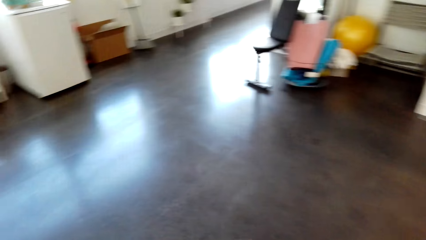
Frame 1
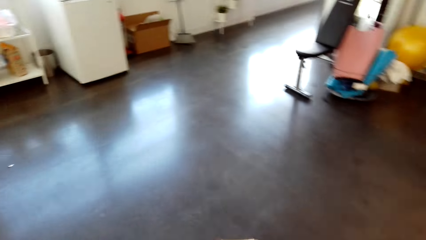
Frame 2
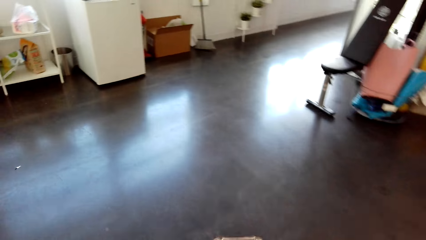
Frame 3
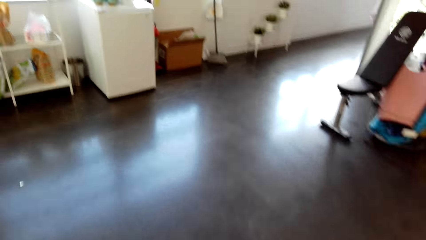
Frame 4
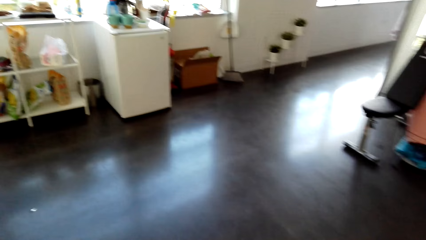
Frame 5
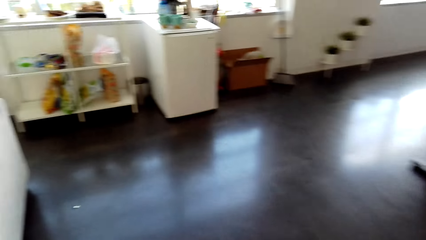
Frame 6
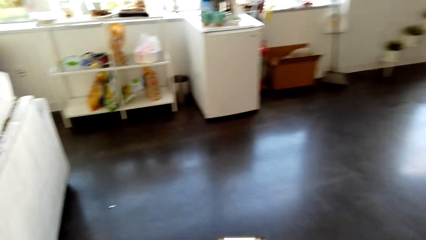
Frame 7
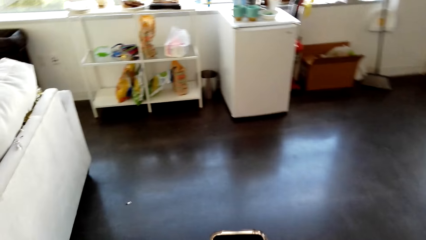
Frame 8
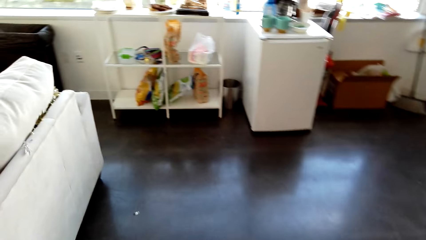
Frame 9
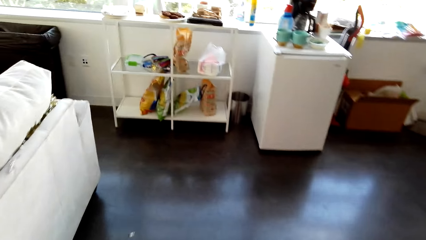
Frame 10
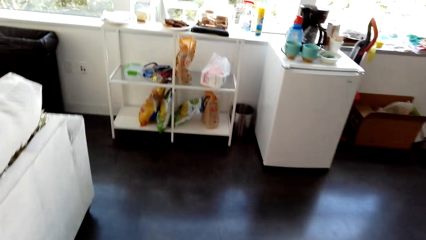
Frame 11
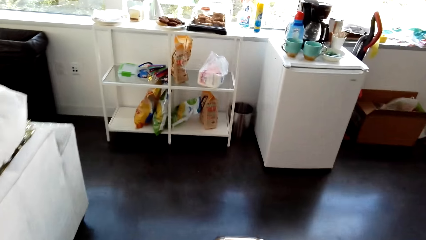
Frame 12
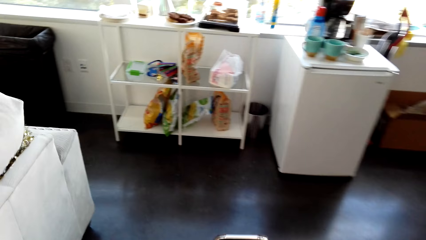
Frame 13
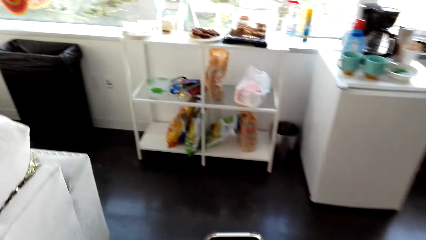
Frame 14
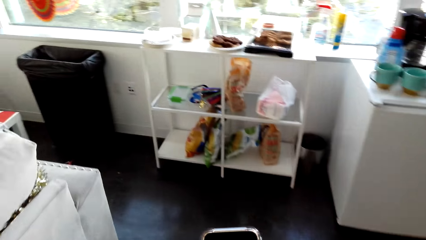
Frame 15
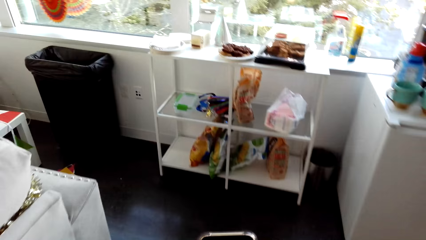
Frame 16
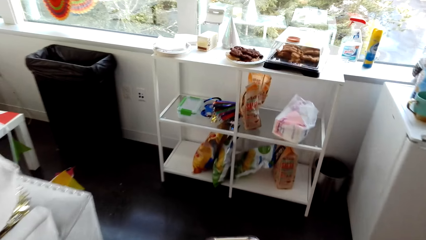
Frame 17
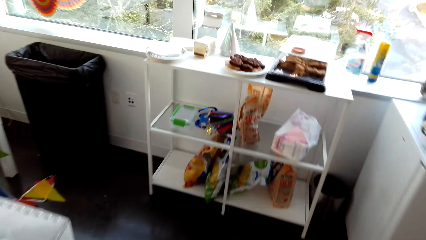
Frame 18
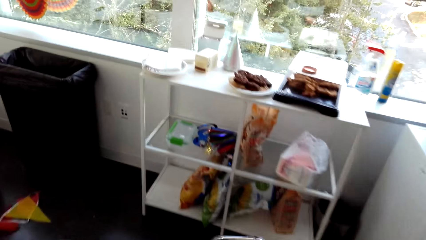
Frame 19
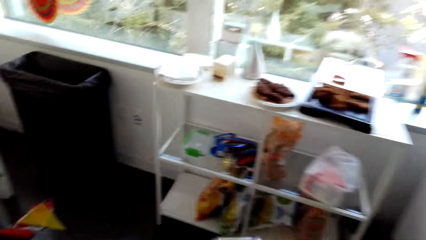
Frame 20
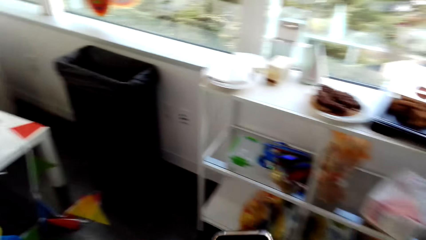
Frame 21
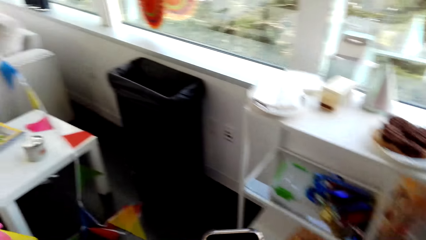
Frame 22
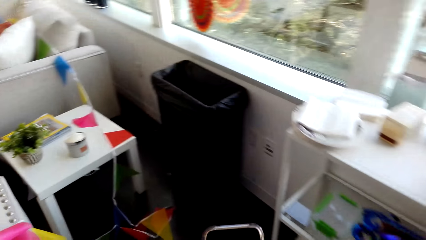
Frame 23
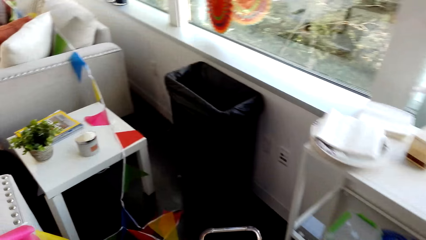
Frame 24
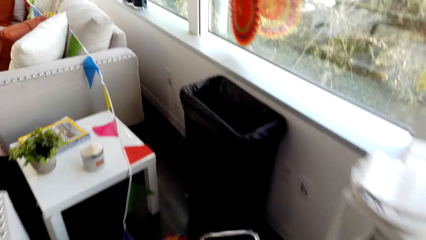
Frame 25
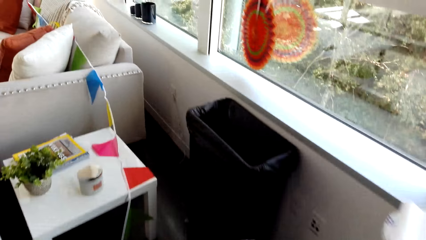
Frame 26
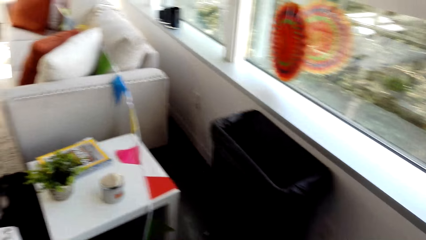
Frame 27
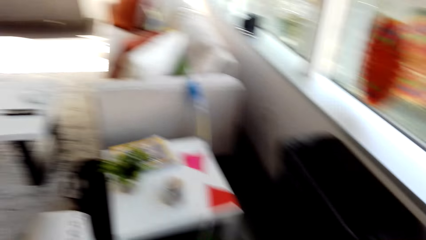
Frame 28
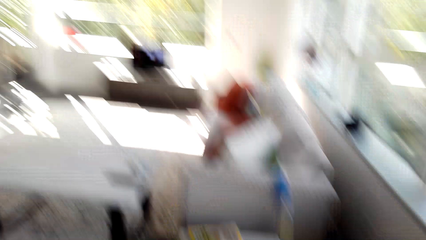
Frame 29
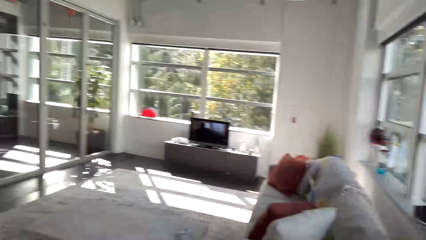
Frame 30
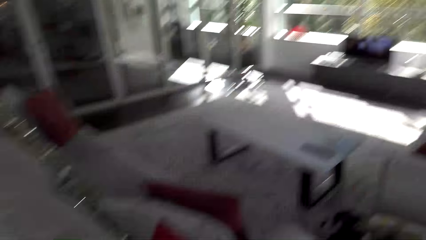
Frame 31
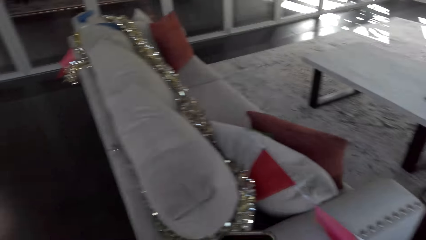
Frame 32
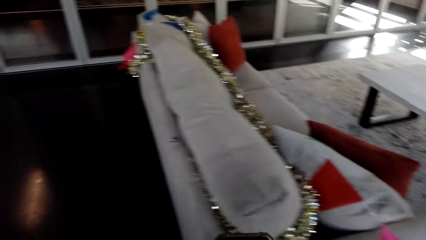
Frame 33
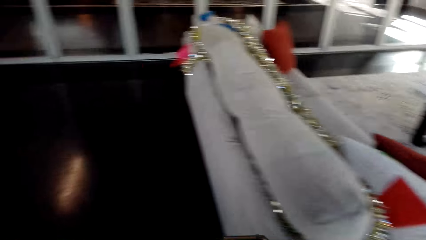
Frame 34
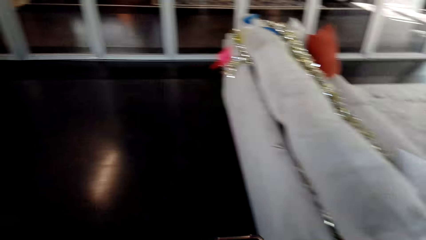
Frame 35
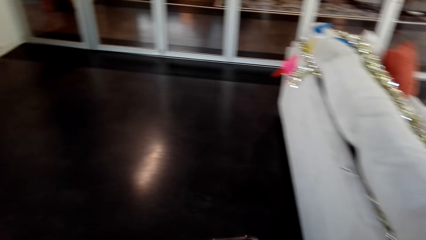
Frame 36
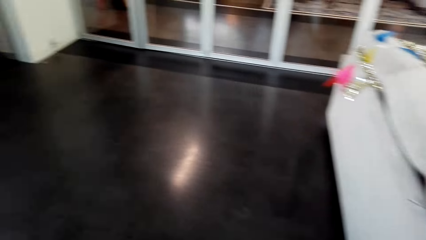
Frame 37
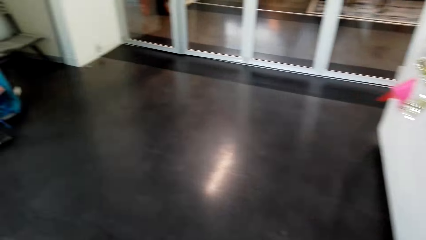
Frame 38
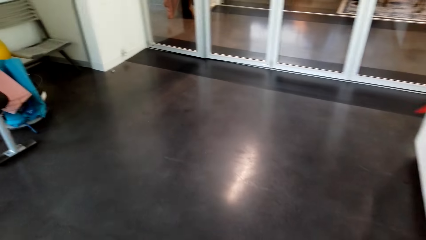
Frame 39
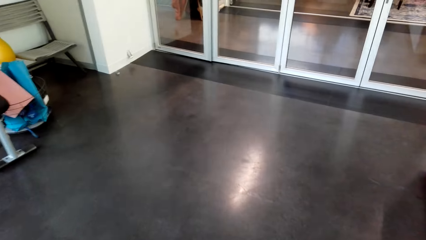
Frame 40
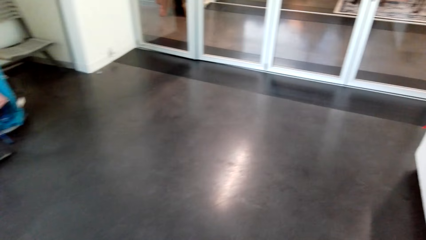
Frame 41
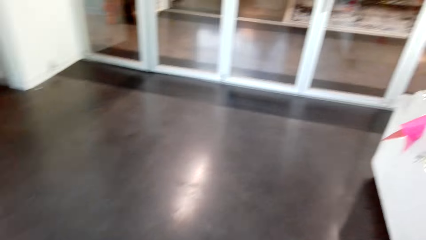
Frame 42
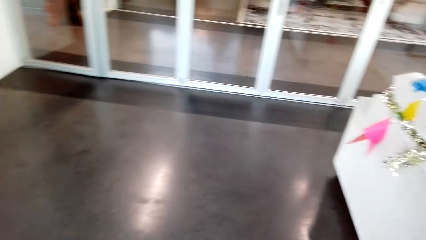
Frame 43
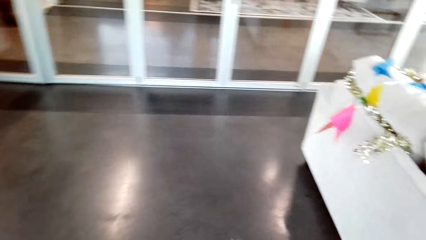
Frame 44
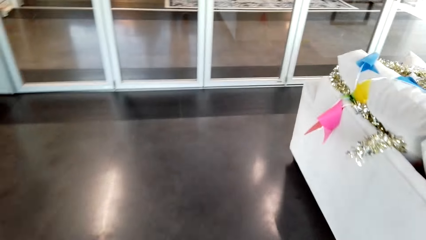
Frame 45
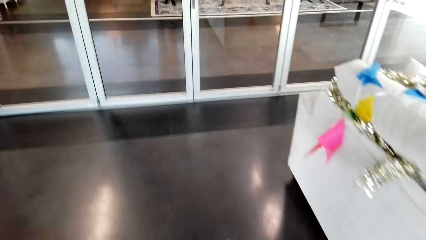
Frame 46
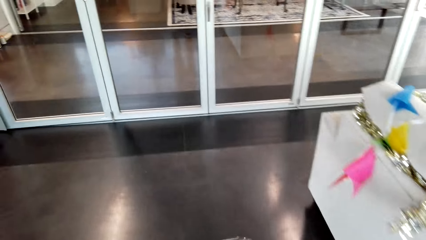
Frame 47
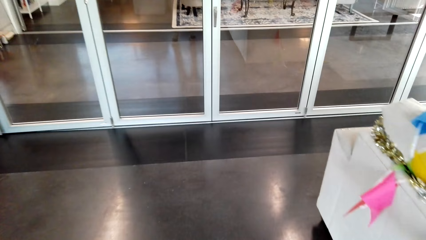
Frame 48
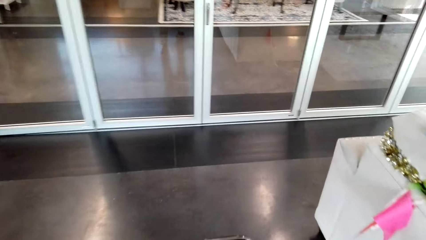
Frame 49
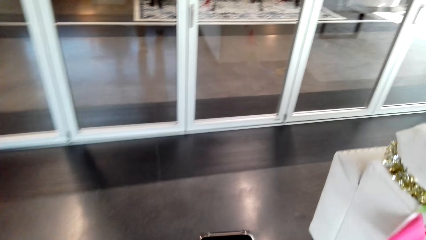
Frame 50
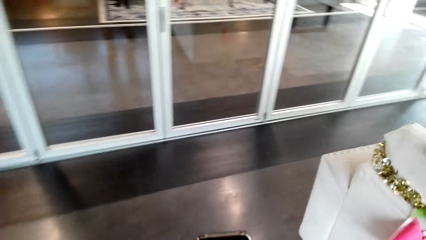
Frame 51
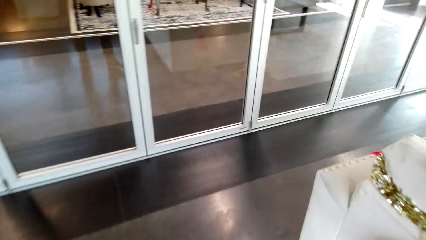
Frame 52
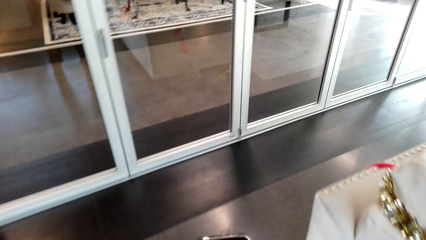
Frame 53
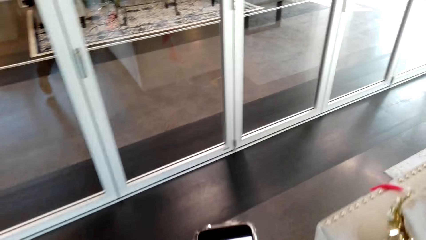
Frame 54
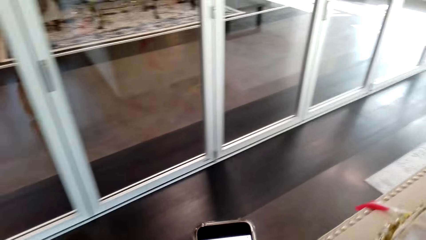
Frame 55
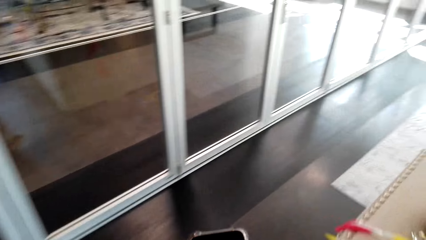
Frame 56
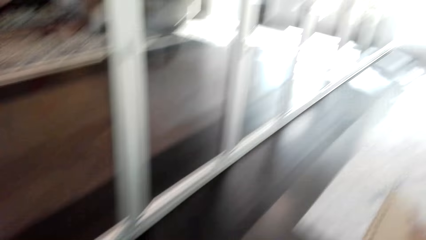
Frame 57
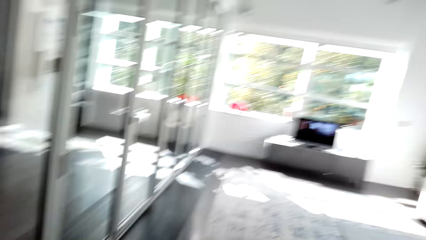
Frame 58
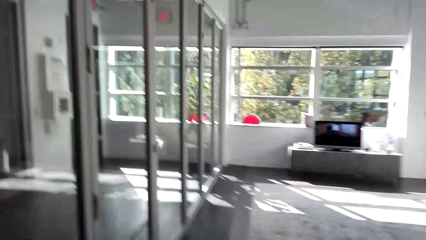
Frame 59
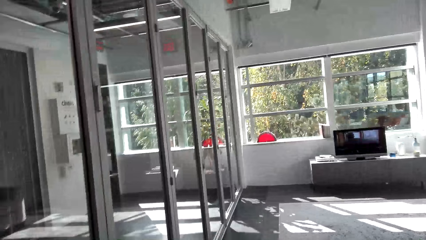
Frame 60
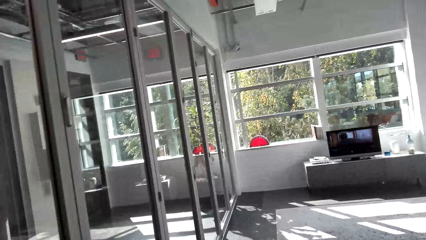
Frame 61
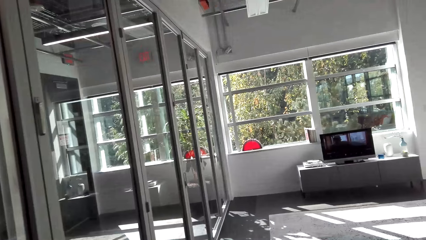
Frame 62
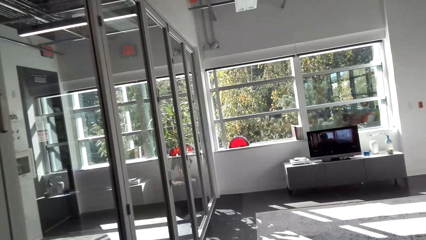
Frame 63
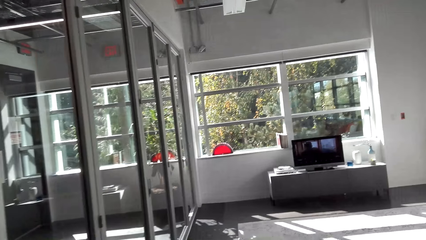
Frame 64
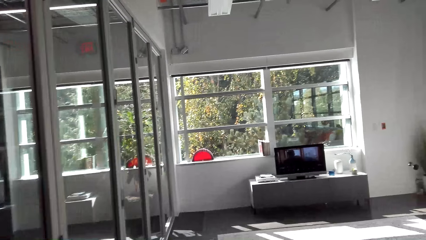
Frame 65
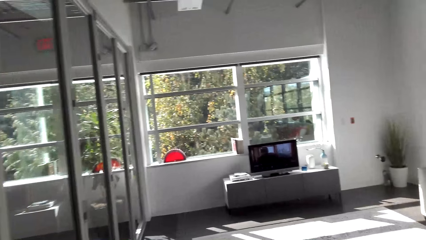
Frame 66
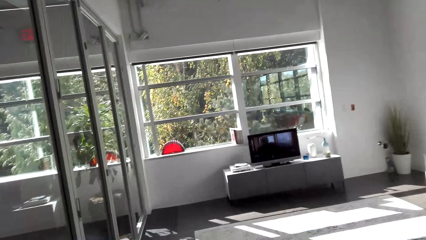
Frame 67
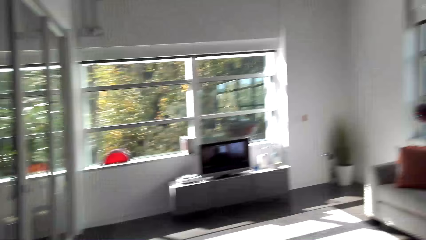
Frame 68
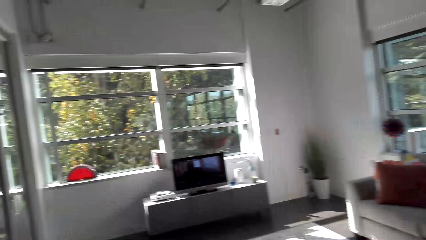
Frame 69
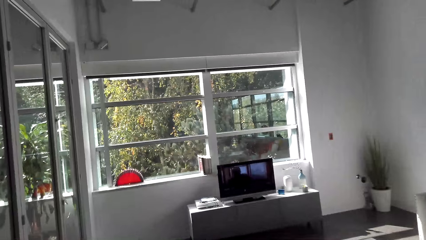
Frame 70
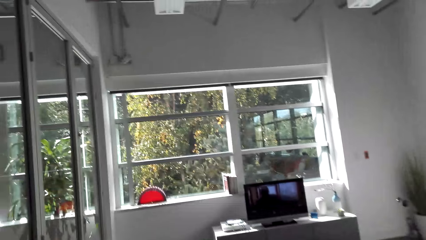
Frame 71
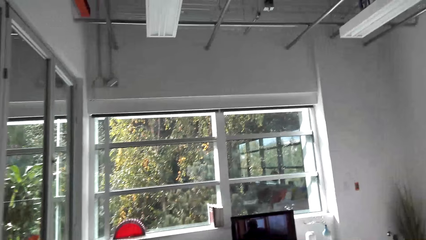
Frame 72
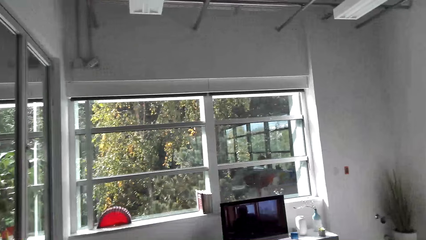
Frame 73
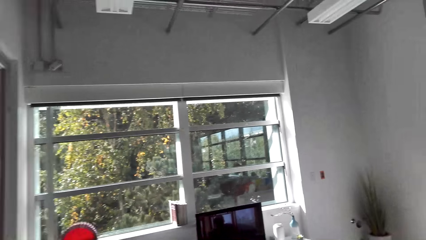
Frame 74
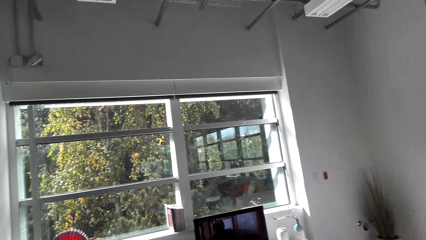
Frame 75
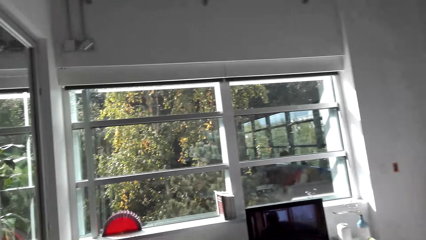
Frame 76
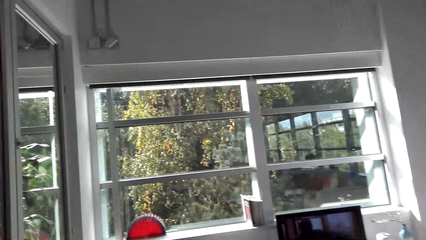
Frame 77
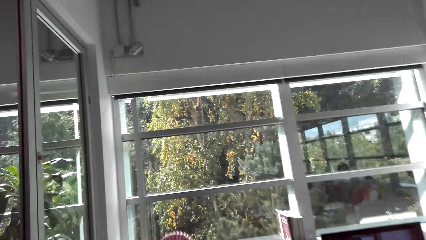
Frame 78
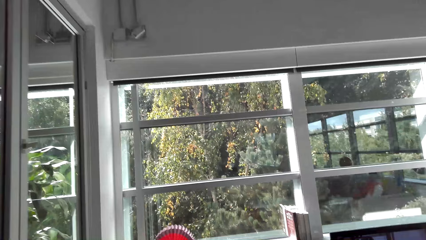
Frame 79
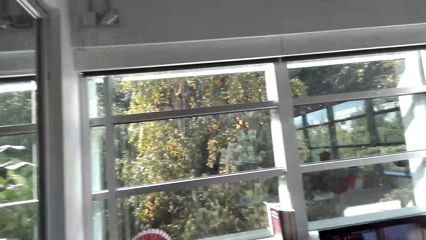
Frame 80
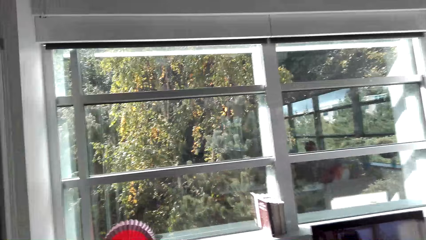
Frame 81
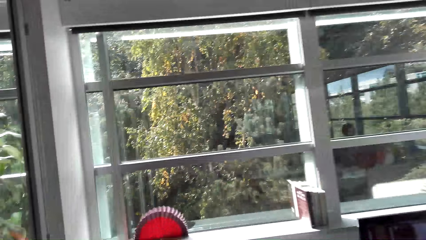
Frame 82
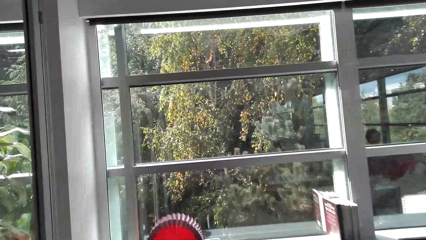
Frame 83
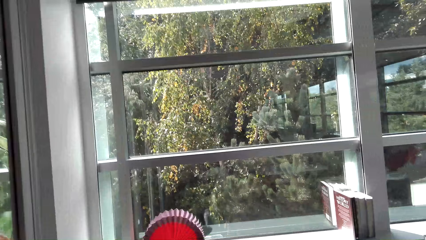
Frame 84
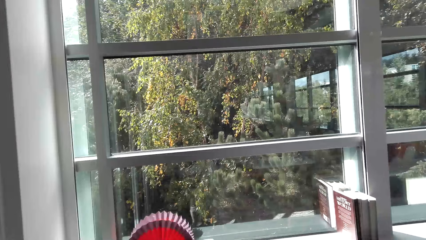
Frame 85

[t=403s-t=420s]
The camera wearer looks at a mobile phone repeatedly. They type on a phone. They look around. They walk in a room. A woman sits on a chair. The camera wearer looks at the mobile phone. They type on the phone. They look around and walk in the room.
